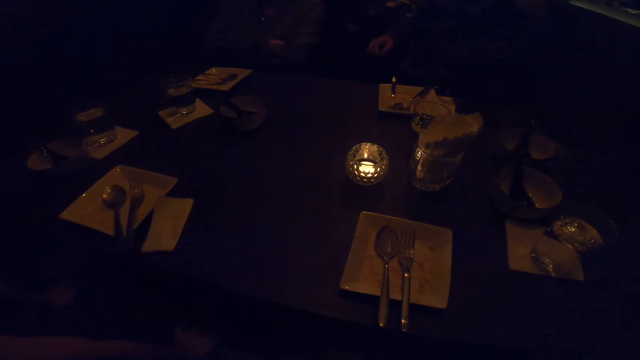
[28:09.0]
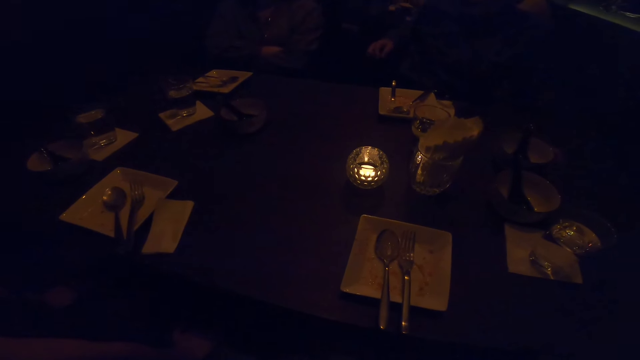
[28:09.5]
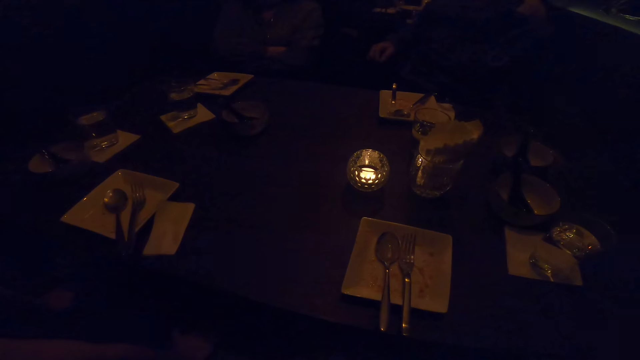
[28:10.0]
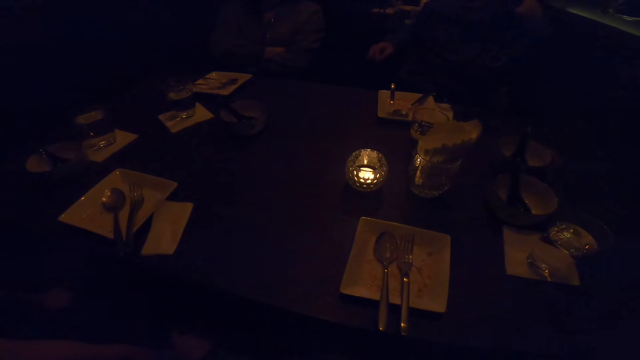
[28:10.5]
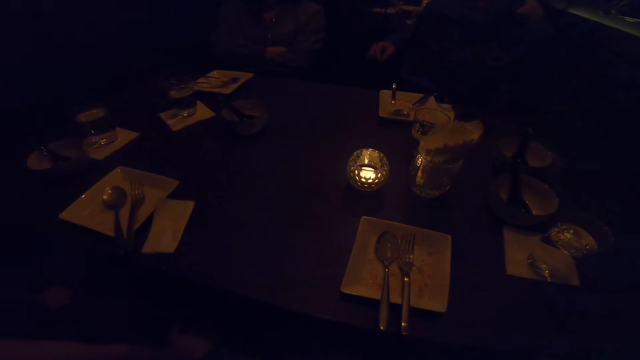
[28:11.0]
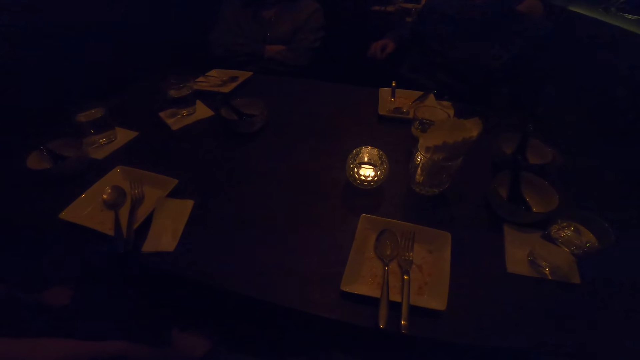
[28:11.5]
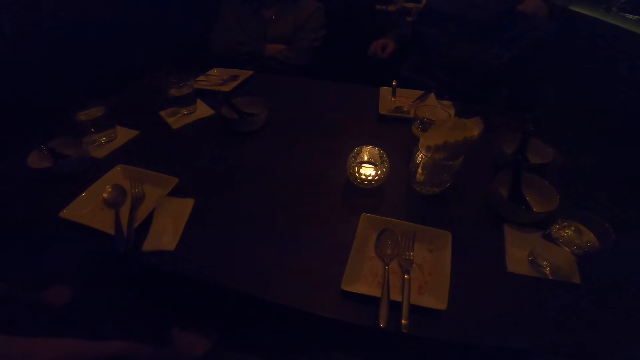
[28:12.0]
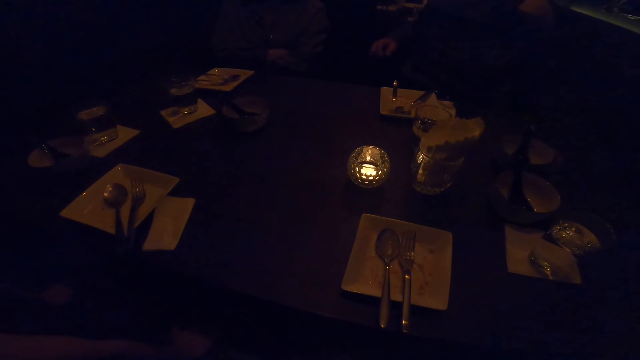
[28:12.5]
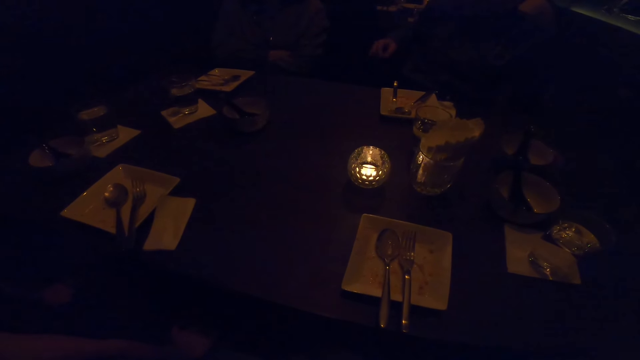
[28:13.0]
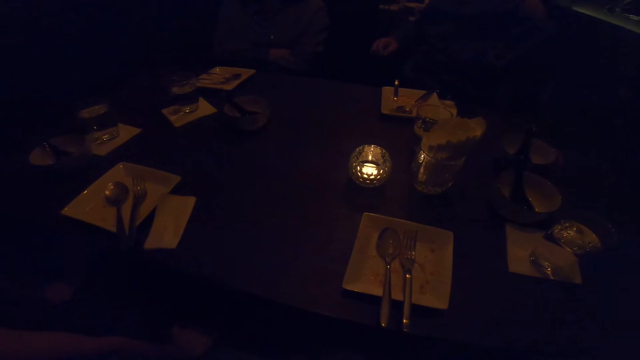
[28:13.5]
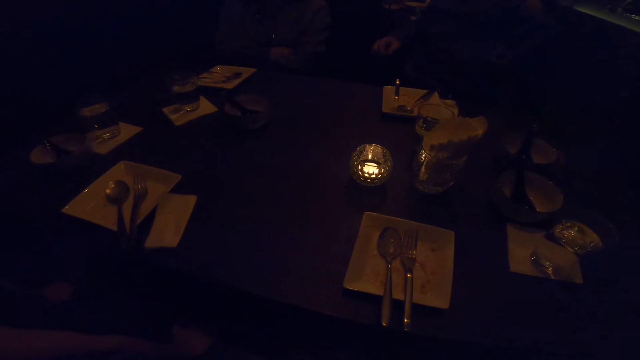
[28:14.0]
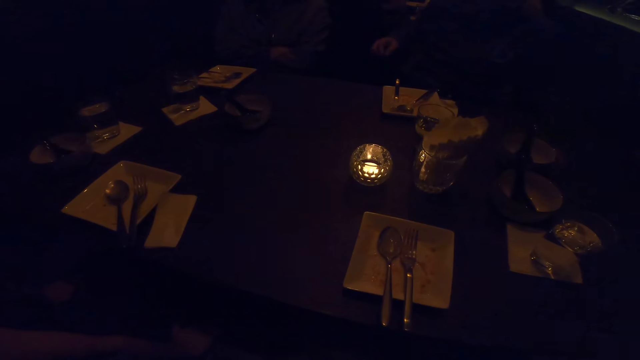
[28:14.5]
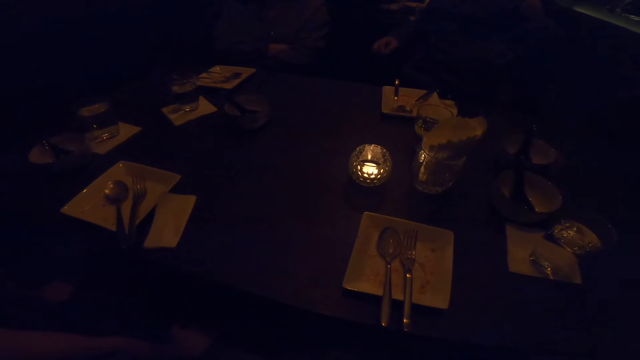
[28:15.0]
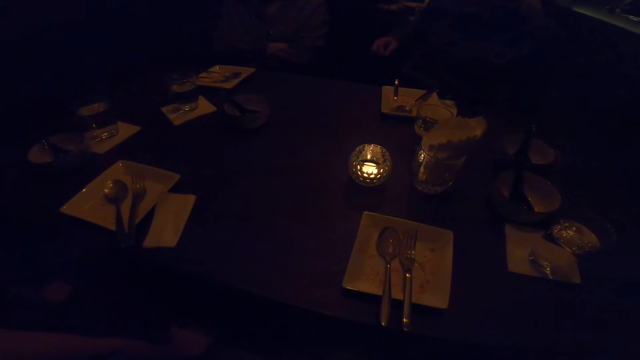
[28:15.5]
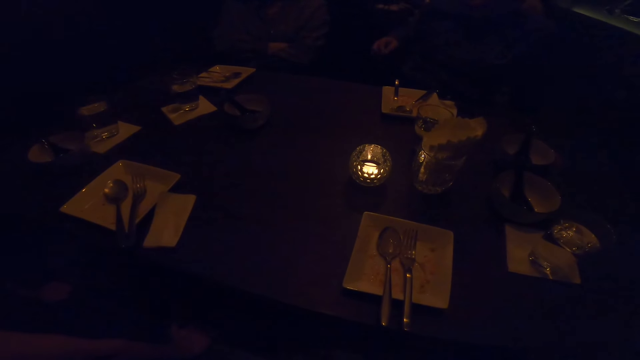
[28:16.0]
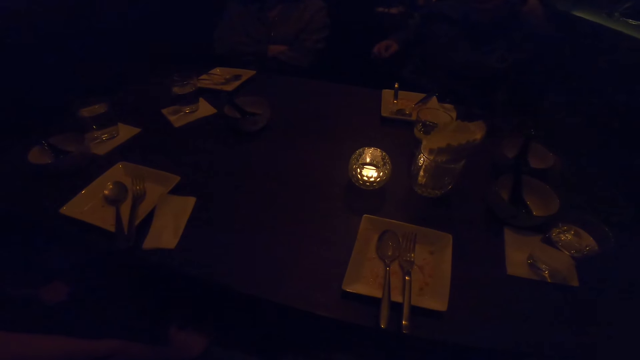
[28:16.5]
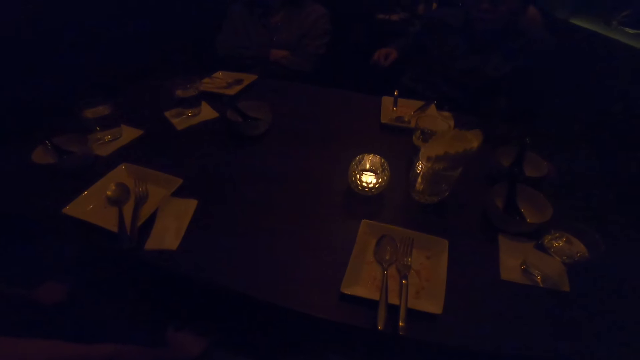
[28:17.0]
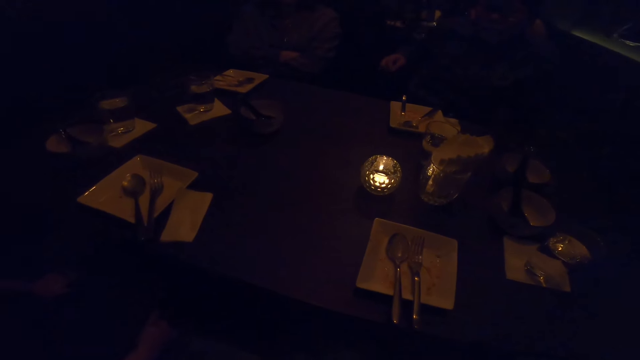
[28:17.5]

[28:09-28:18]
A person rests her hand on her chest.

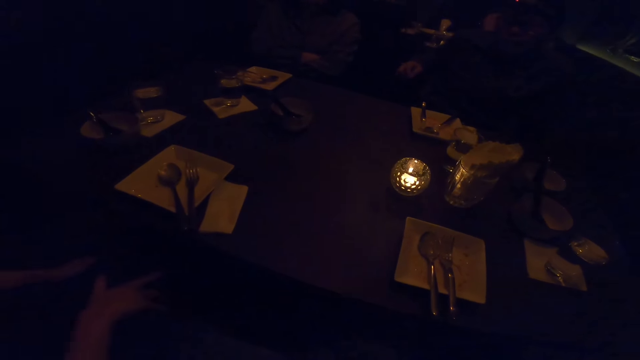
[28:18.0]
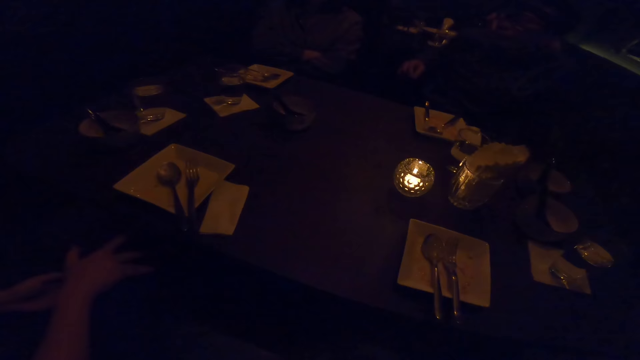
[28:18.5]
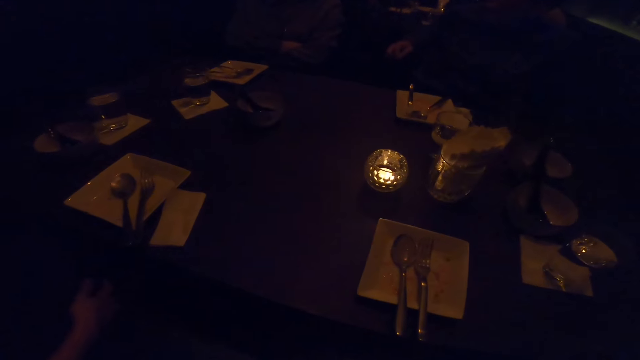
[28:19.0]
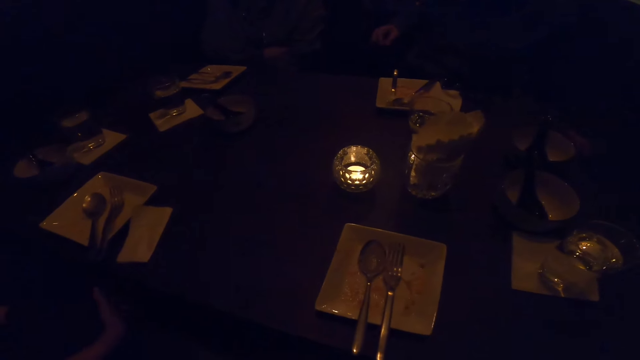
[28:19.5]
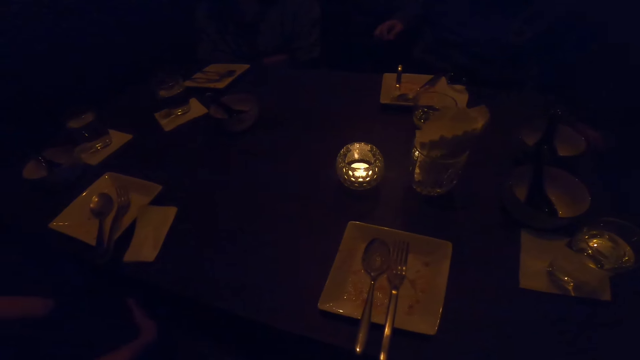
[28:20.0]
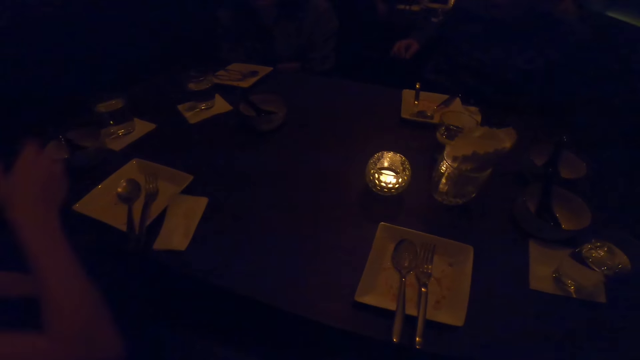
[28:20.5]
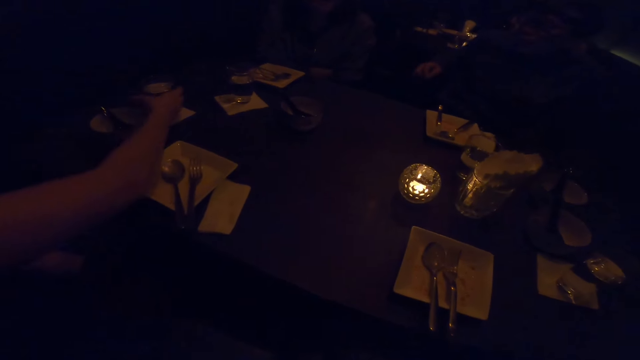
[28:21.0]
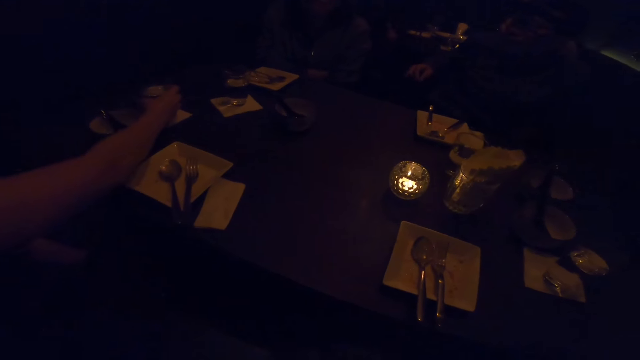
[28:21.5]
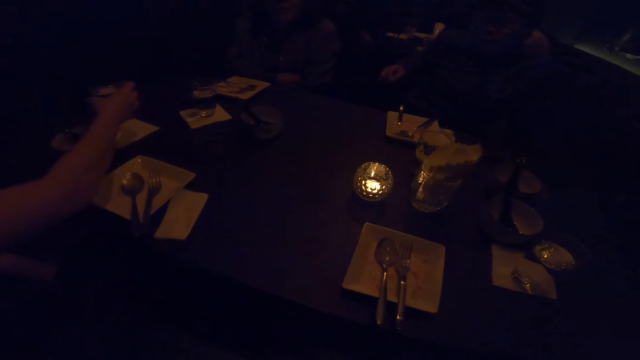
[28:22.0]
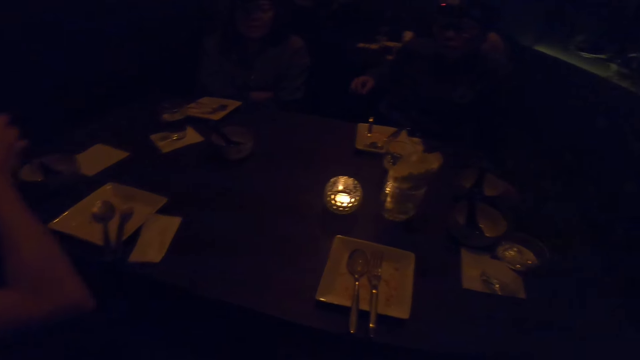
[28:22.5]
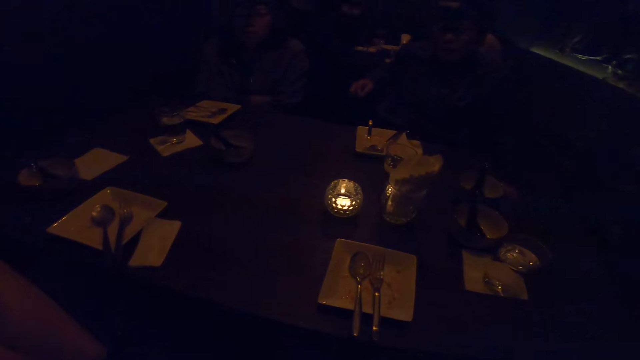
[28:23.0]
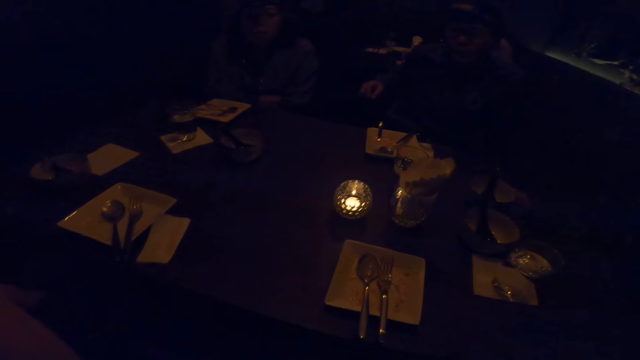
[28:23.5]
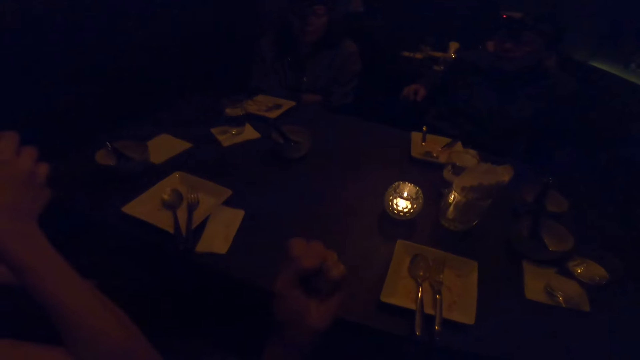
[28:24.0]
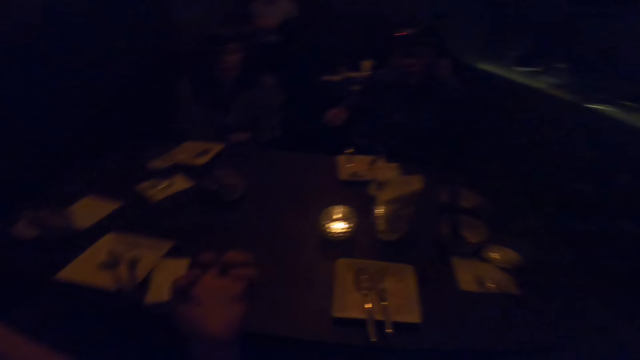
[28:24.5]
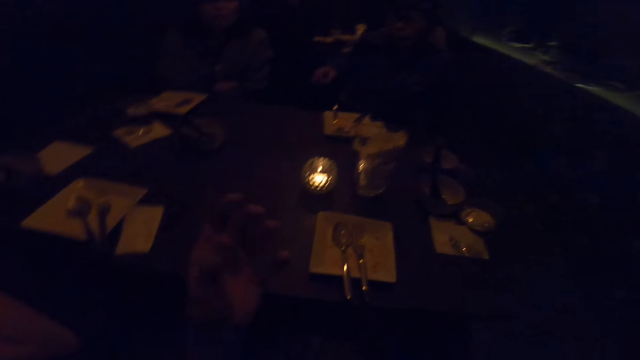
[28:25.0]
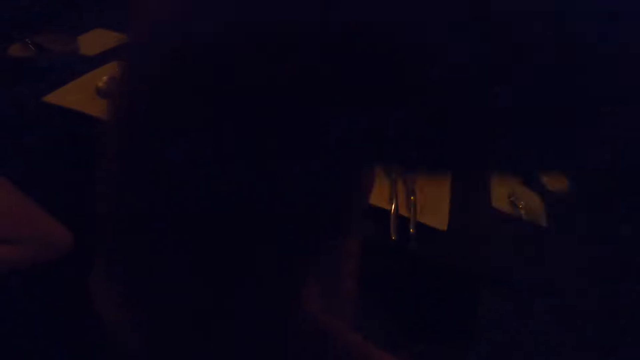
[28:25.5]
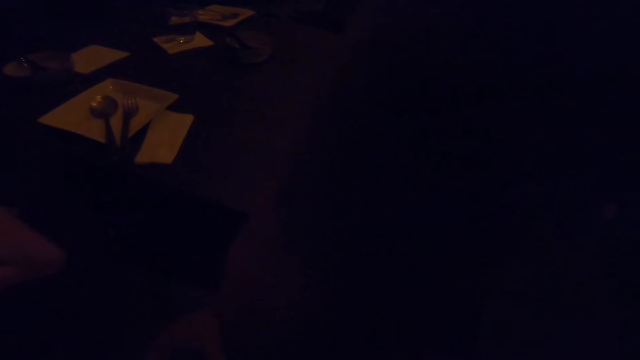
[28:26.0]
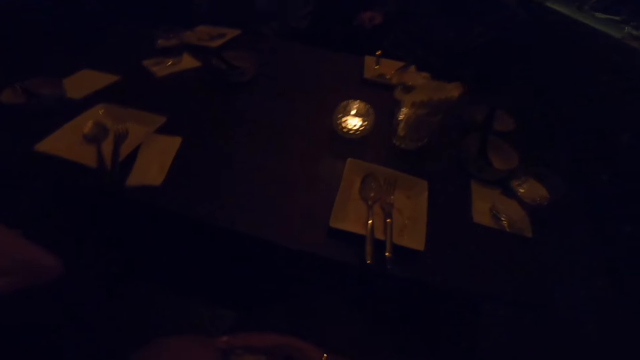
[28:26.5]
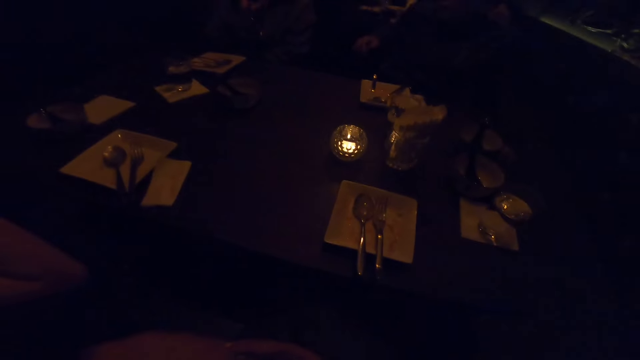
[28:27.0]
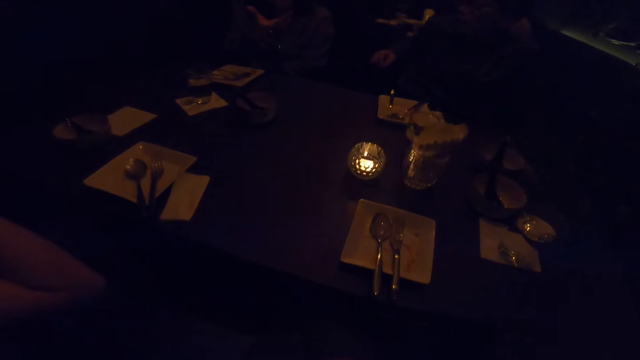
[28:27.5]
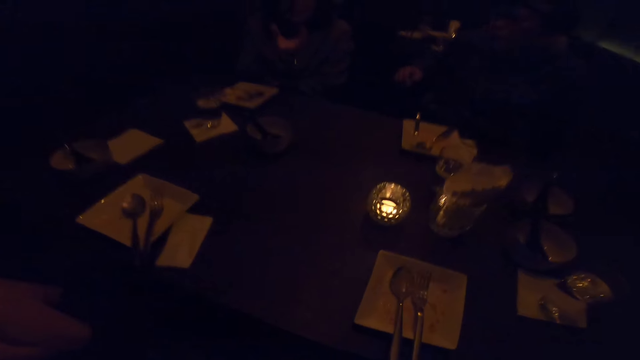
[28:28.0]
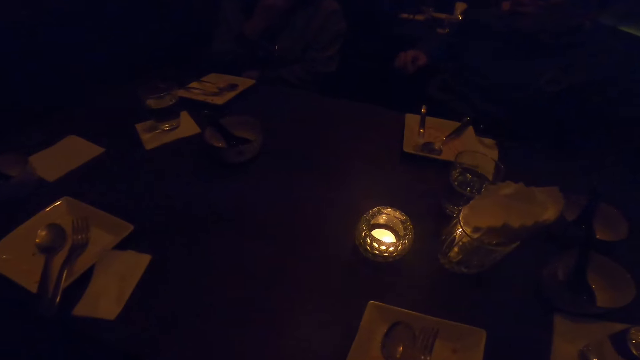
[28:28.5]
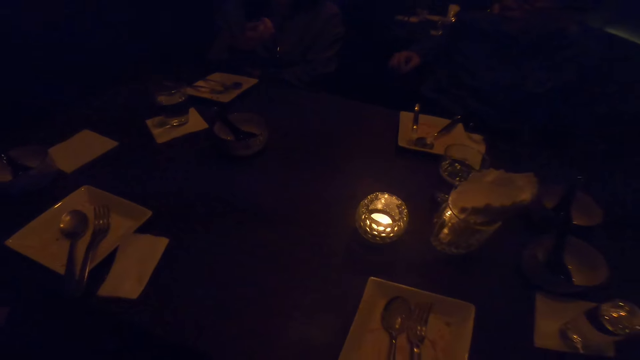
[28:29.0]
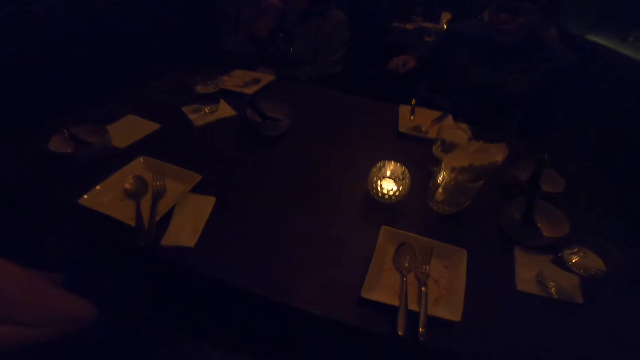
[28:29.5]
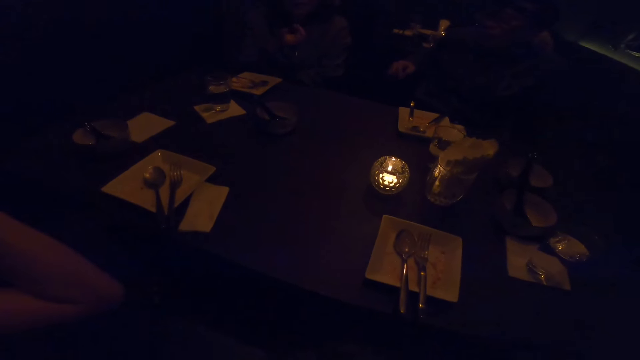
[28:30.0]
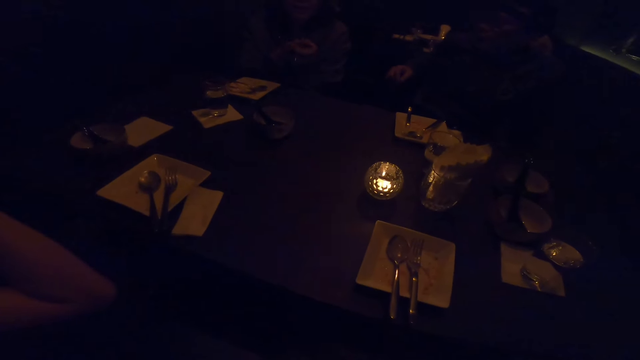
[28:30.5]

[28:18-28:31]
The camera wearer talks. A woman picks up a glass of water from the table with her right hand. The woman drinks the glass of water in her right hand. The camera wearer picks up a glass of water. She touches her face with her left hand. The woman talks. The camera wearer drops her left hand. The woman talks again.
